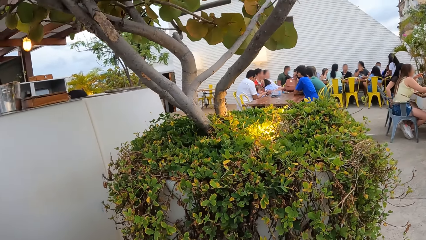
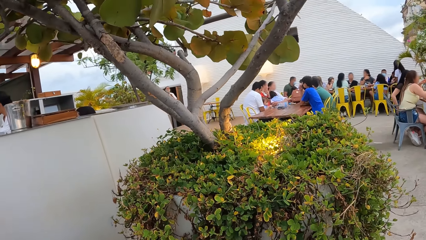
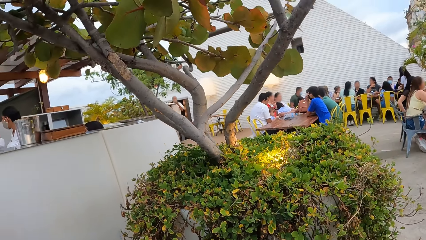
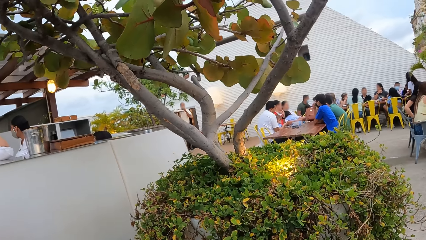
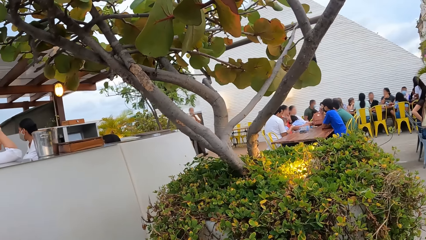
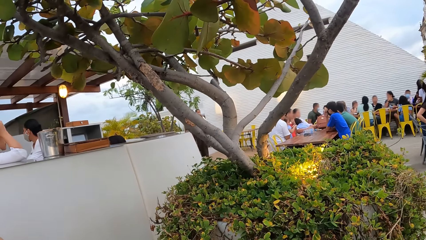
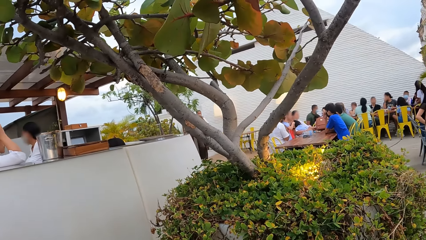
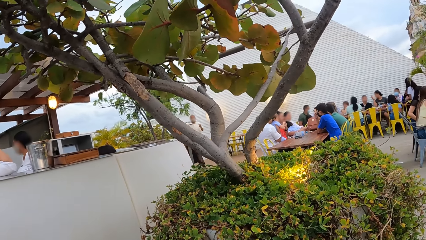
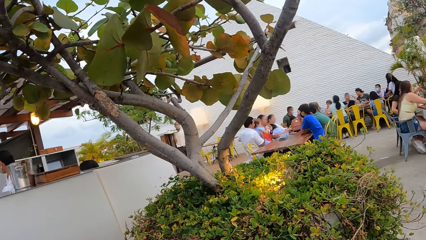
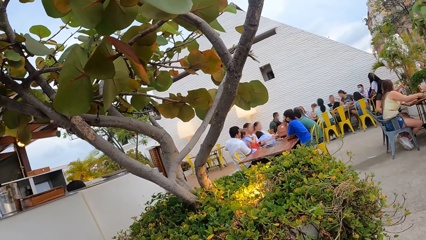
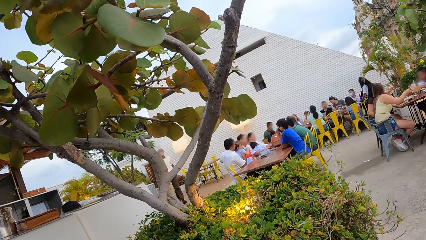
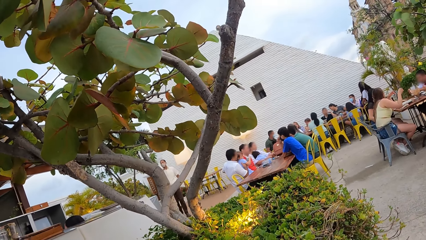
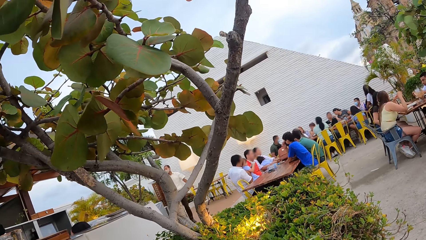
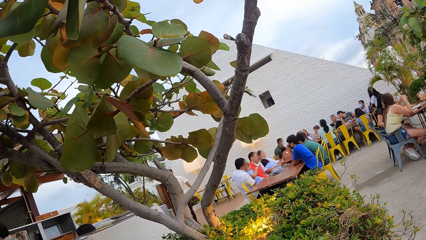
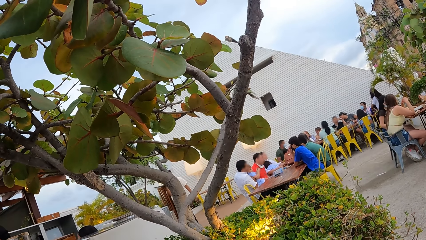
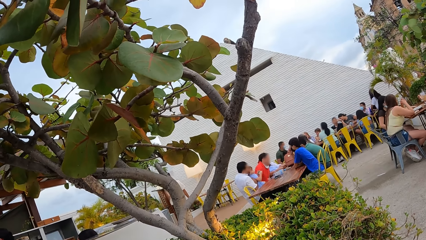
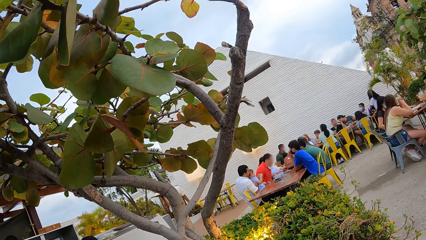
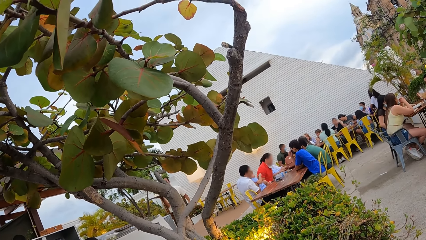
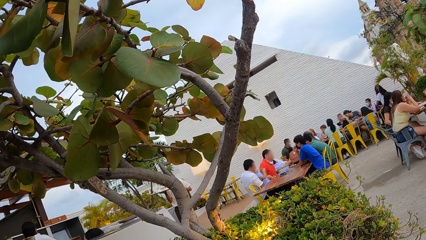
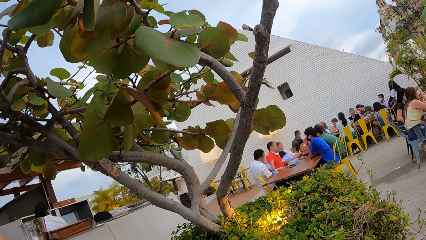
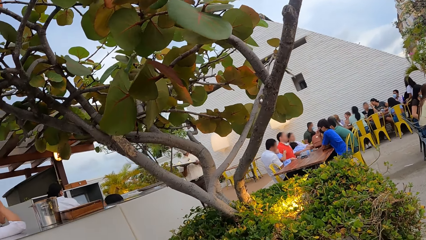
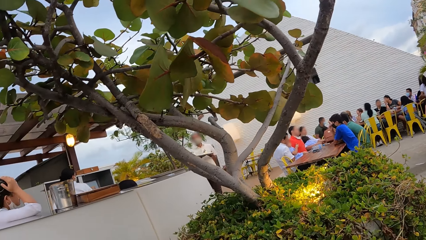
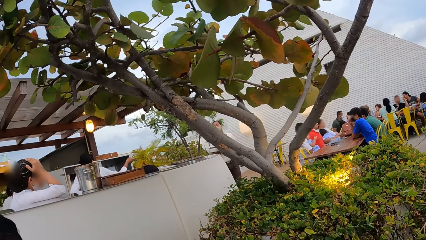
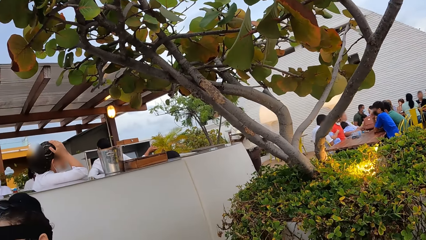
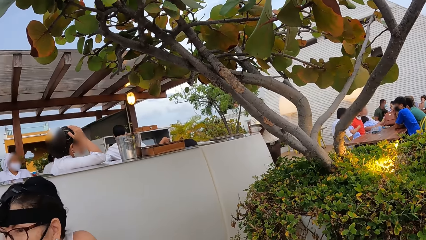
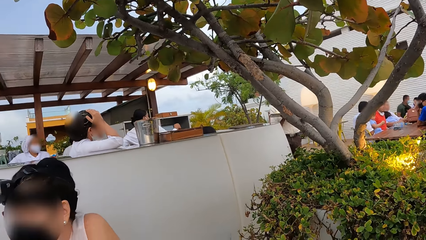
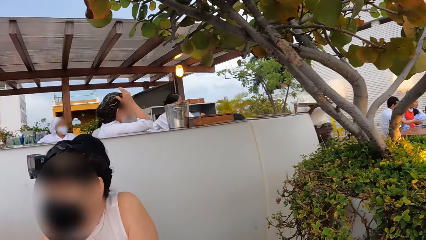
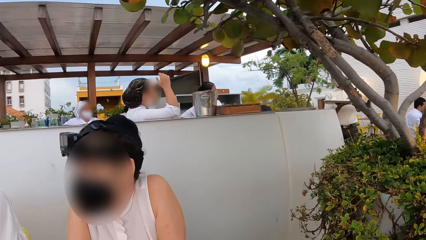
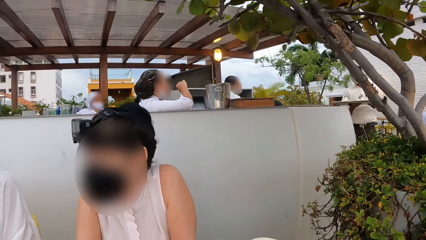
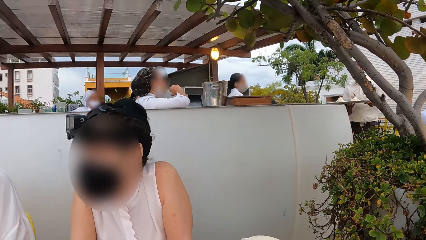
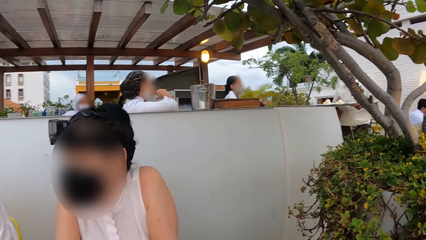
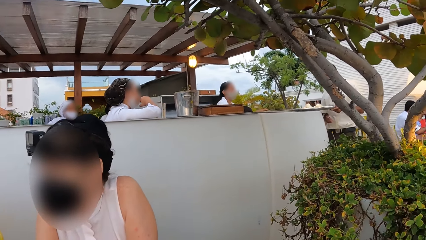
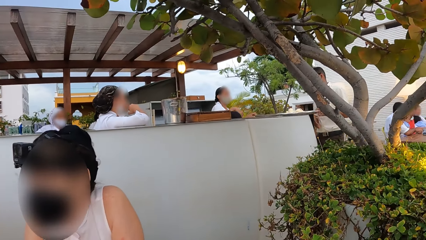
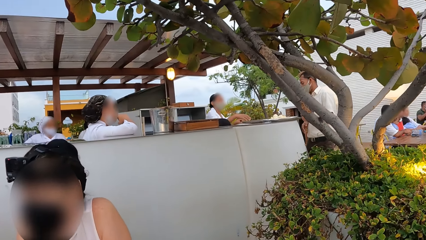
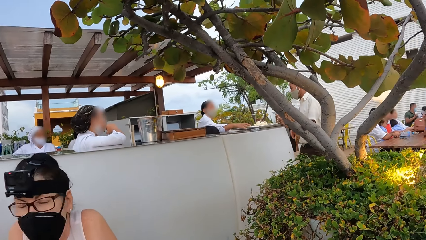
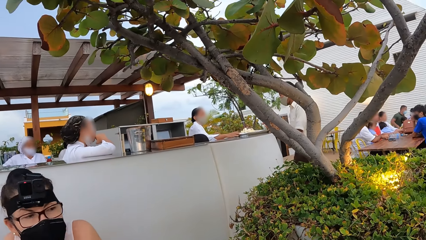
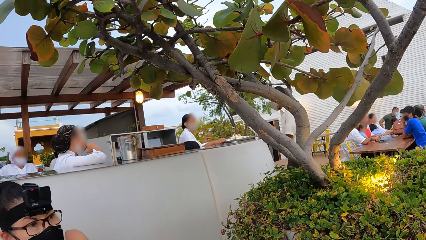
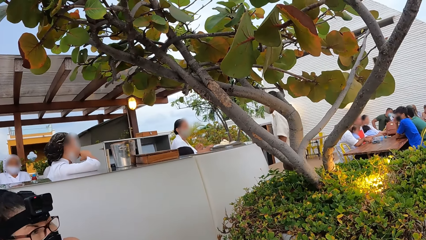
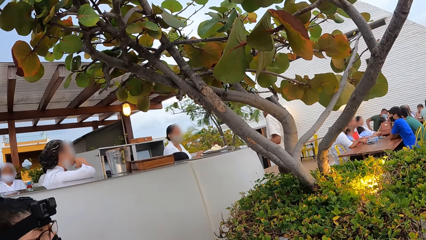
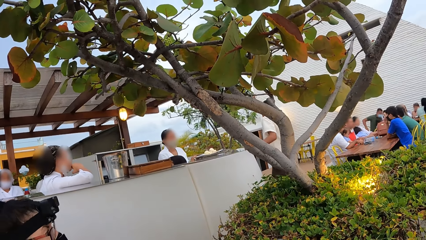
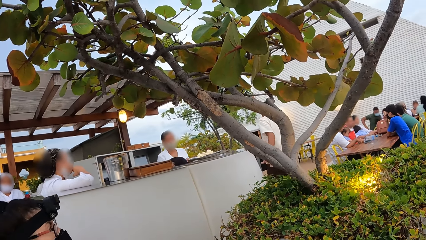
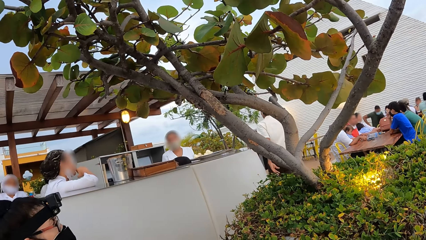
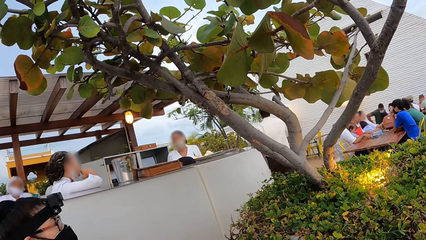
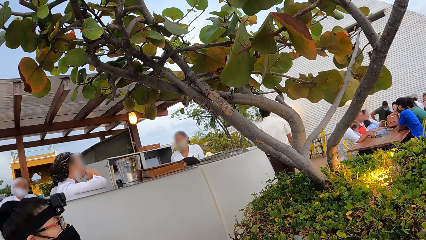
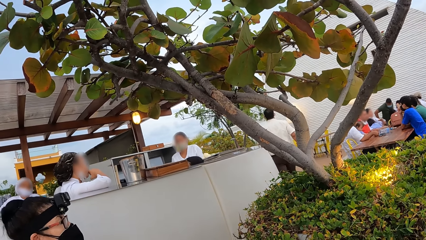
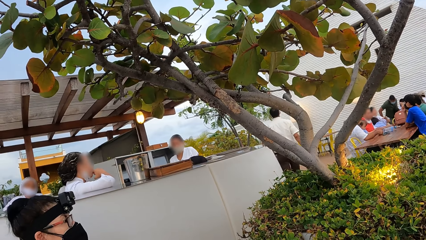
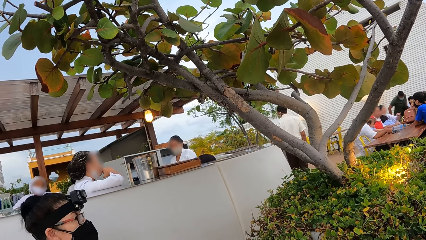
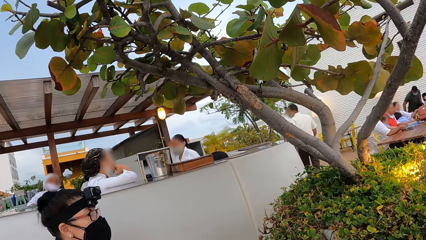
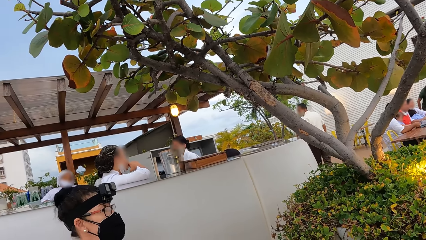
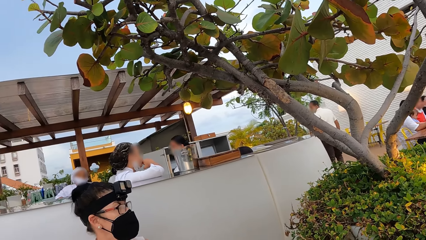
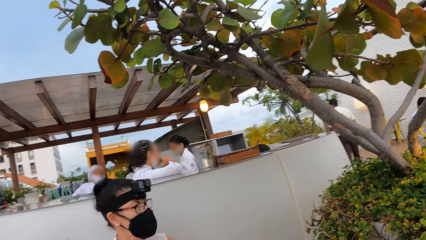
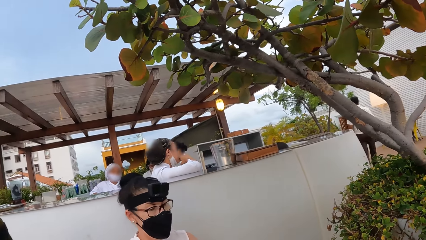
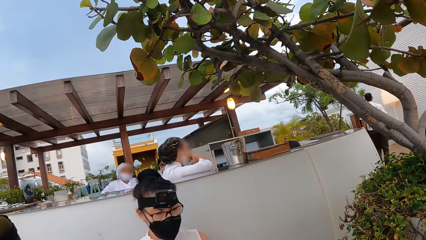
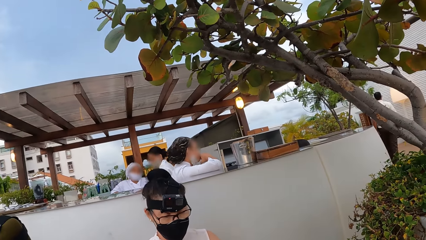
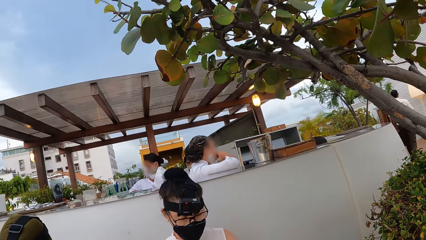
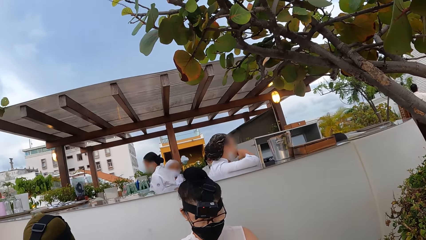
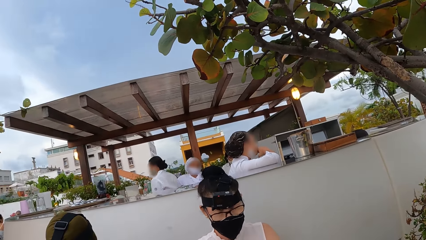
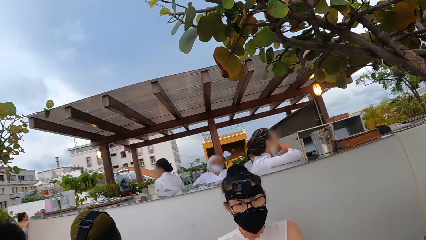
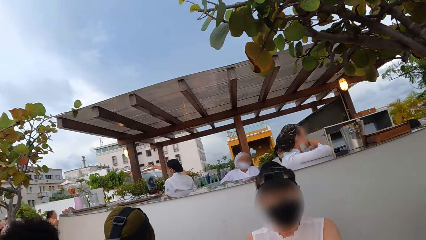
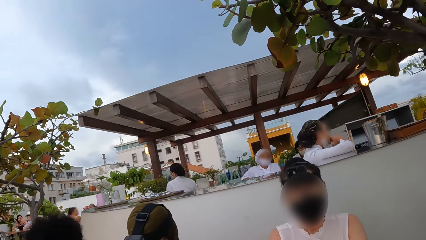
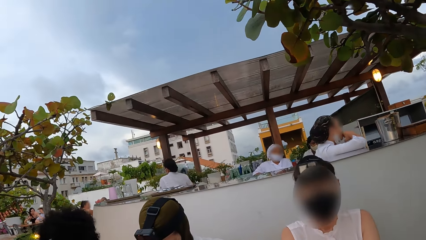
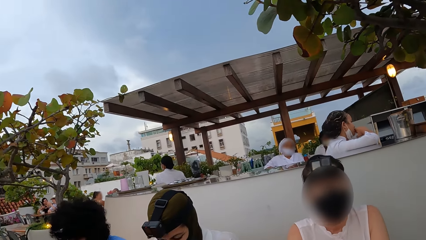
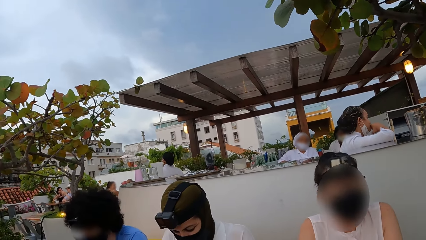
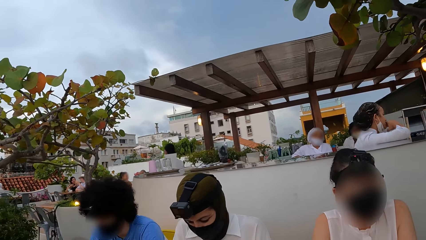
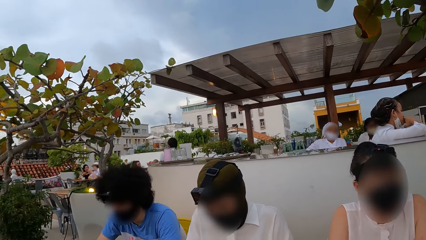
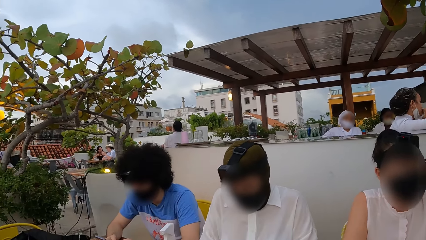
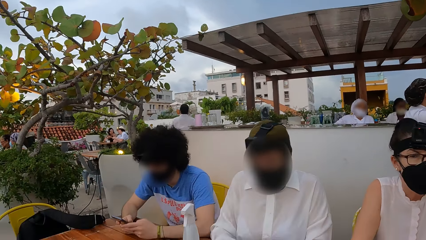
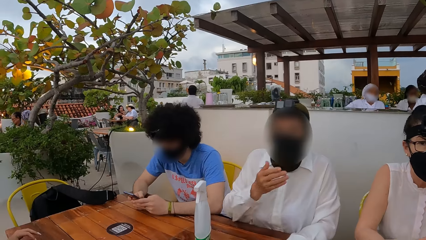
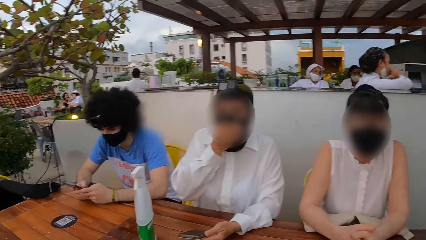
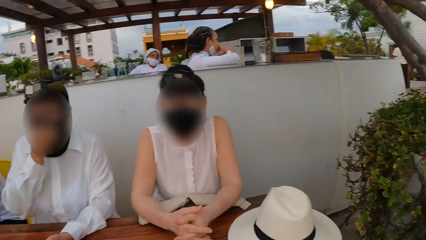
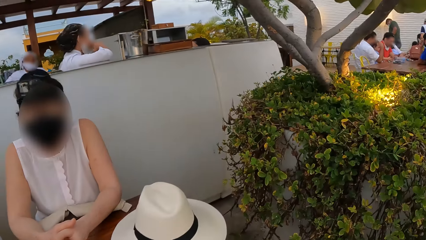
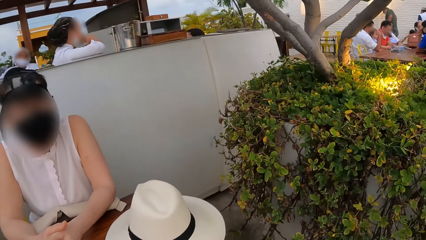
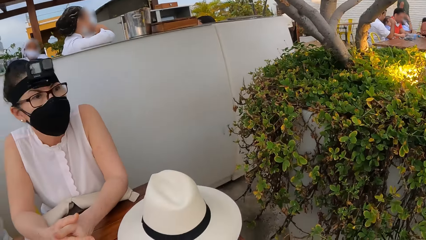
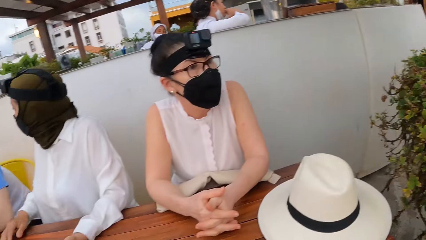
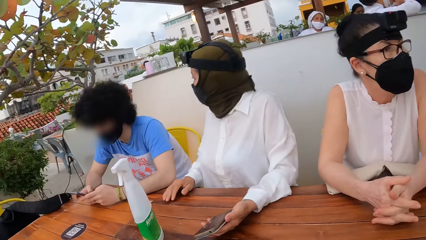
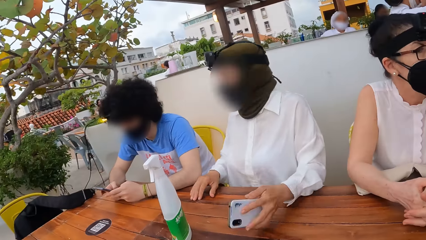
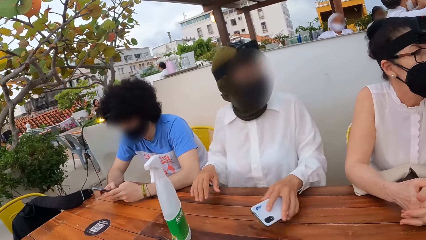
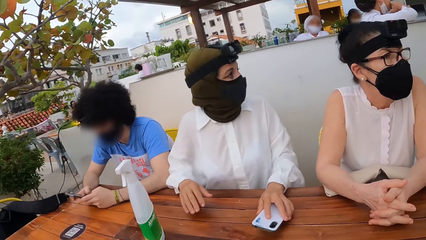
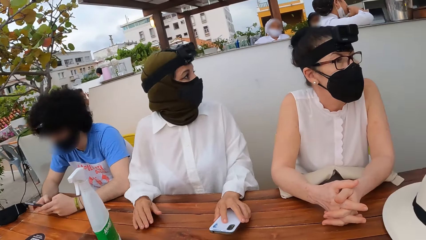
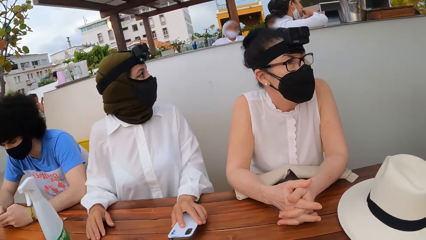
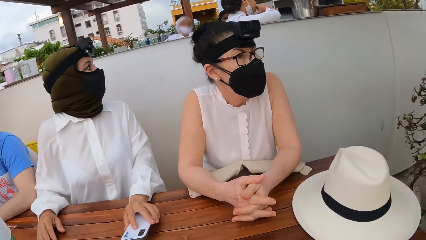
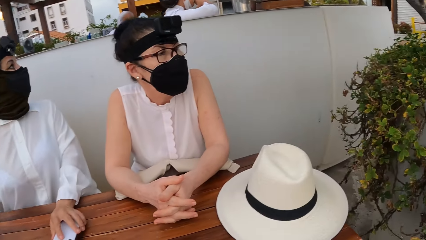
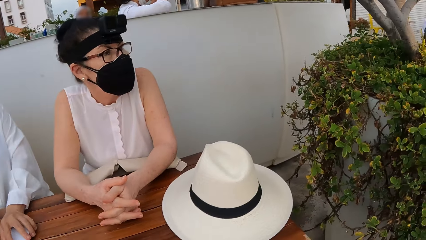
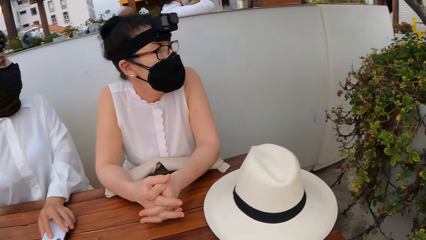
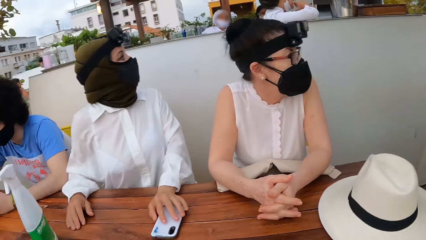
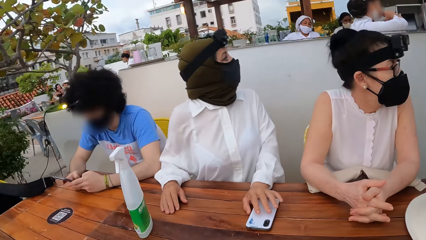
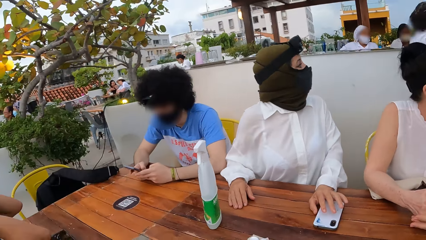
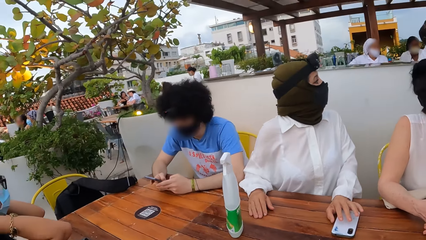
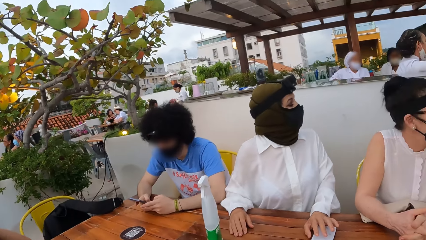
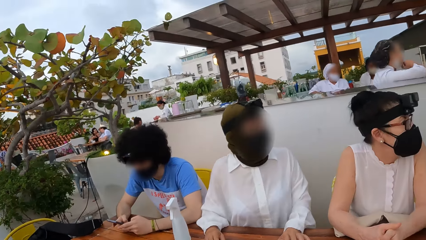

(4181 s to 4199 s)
A lady interacts with another lady. The camera wearer looks around a restaurant. The other lady looks around the restaurant. The camera wearer looks around the restaurant. The first lady looks around the restaurant.
